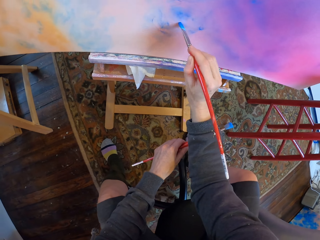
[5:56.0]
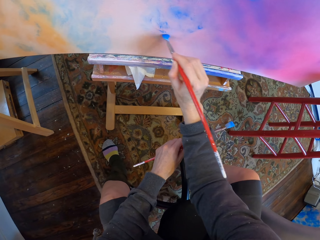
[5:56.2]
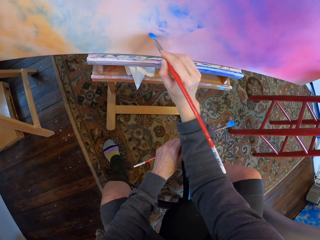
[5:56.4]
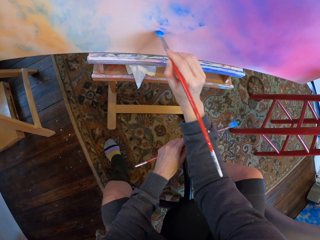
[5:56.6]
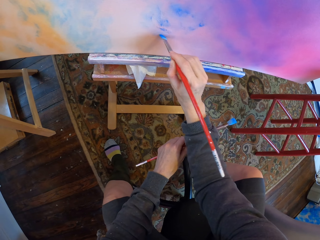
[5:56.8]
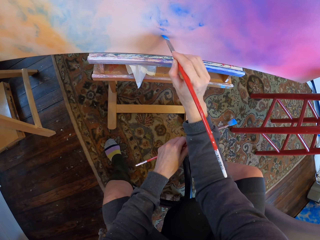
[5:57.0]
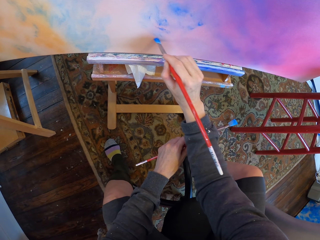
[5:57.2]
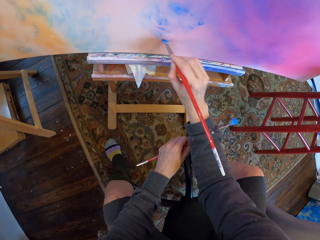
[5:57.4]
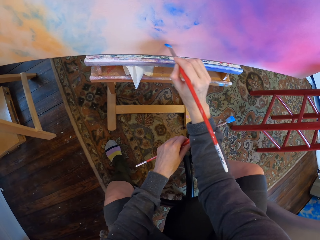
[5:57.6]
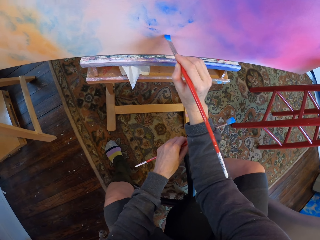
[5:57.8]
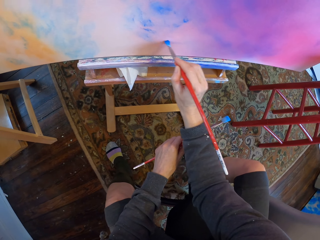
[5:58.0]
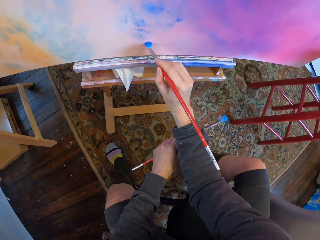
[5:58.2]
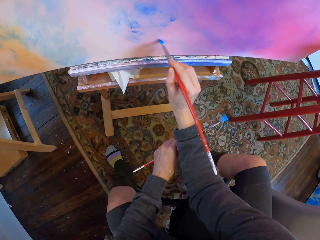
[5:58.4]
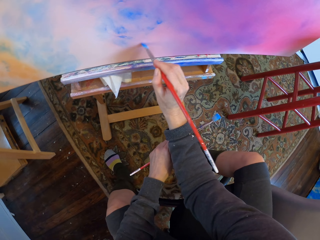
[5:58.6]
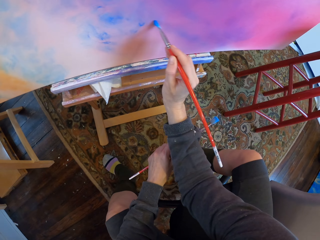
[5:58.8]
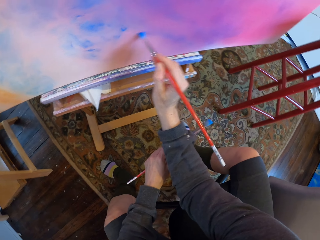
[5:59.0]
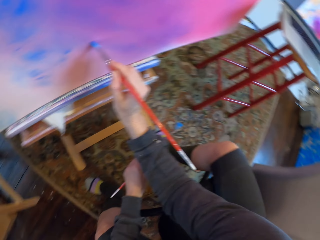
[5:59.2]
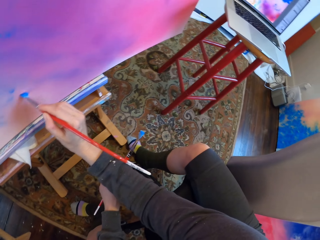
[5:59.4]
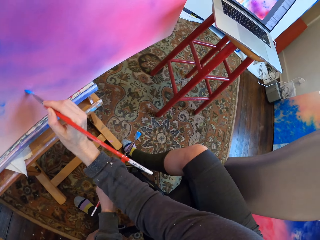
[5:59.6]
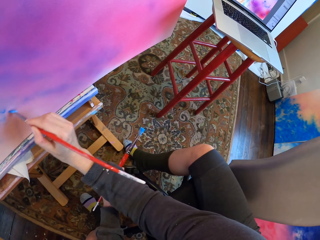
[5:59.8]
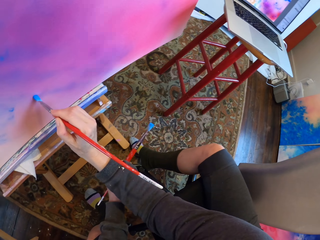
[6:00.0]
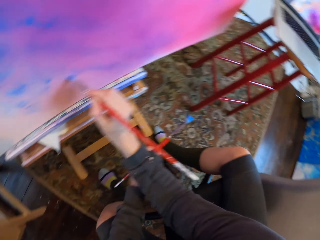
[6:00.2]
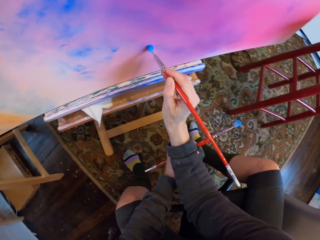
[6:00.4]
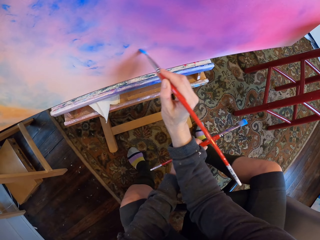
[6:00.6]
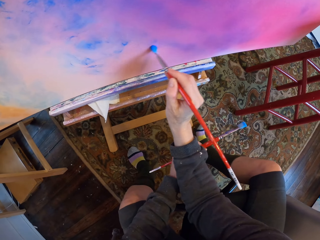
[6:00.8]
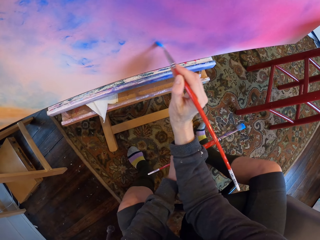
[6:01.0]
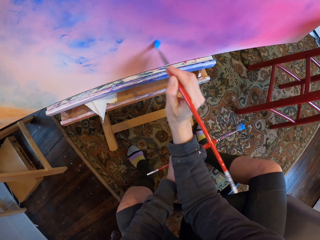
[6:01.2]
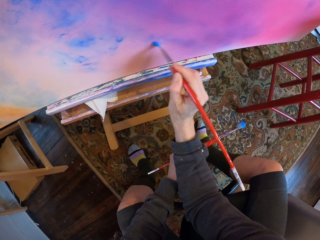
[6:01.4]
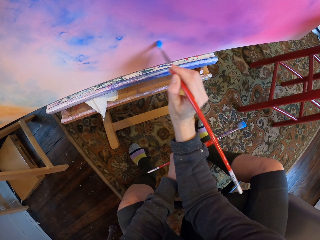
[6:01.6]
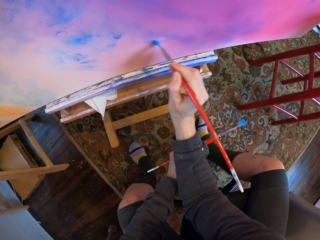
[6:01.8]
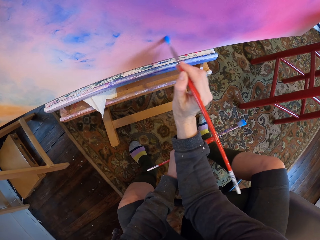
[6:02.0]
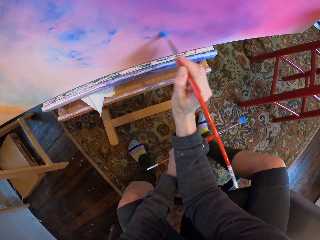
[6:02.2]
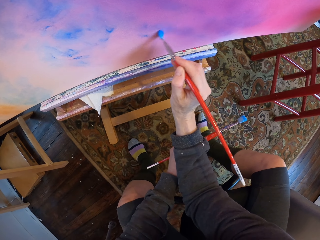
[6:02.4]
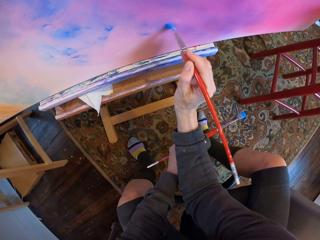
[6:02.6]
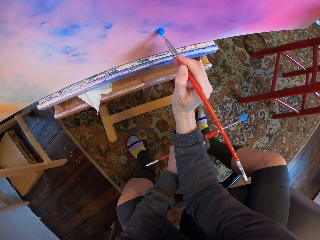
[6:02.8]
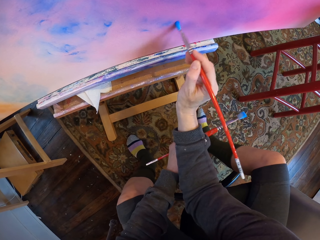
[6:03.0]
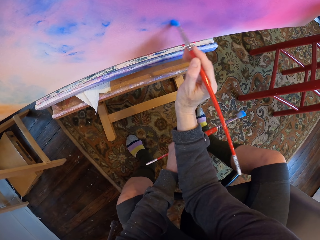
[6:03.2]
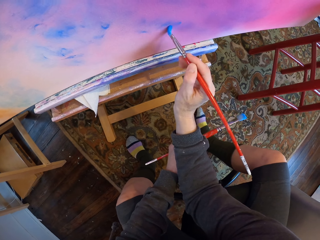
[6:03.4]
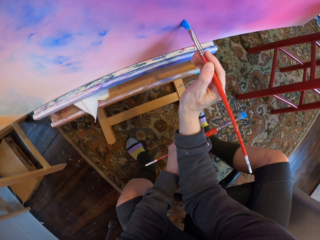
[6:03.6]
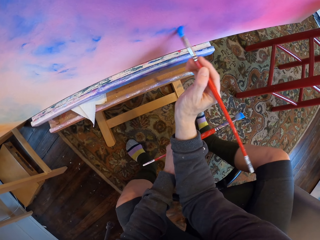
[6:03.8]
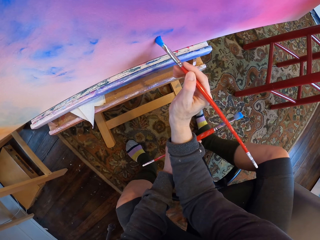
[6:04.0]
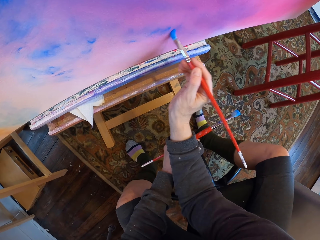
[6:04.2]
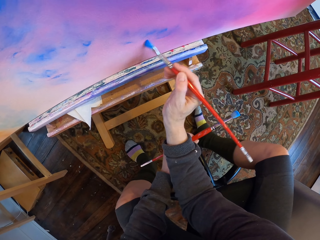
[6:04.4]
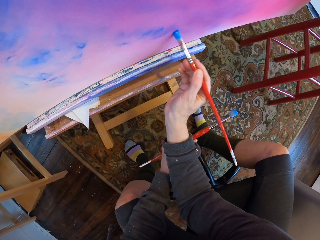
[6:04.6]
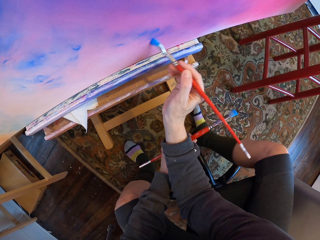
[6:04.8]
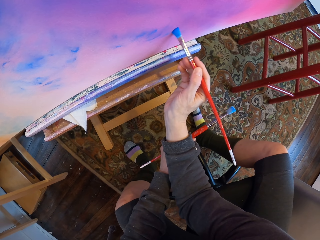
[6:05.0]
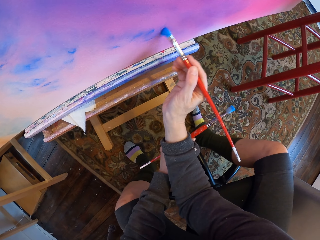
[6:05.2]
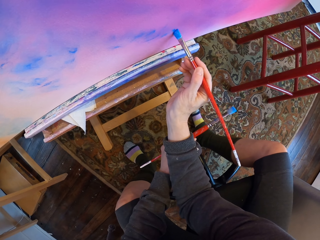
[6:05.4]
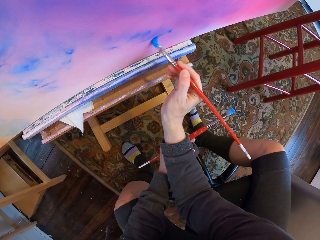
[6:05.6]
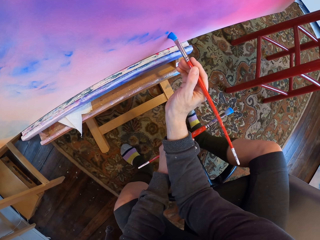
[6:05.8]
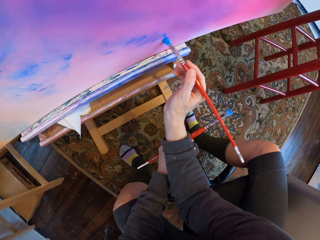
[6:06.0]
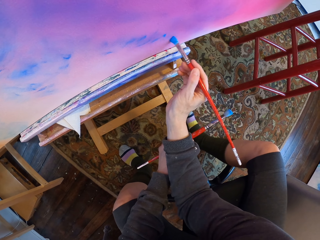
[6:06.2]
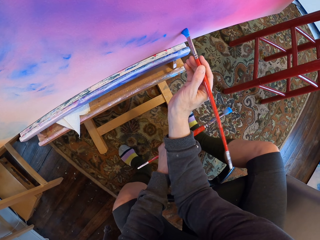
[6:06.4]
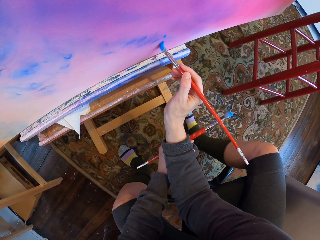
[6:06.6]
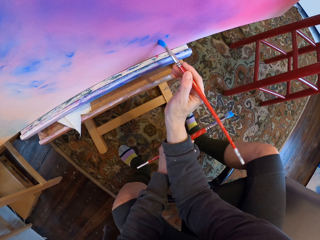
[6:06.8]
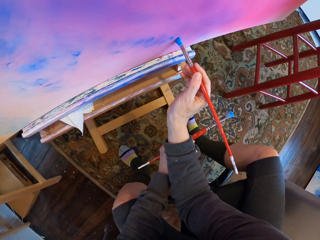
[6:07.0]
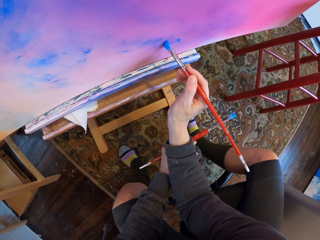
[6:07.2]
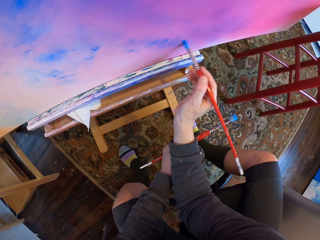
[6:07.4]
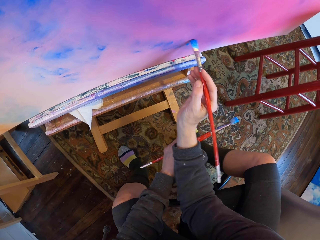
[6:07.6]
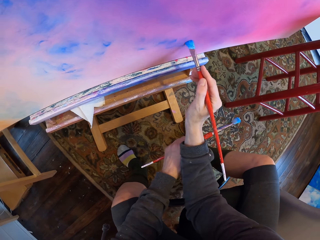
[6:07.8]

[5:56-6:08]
The camera wearer looks at the laptop. They paint.

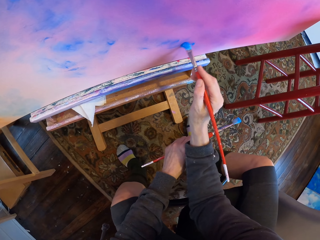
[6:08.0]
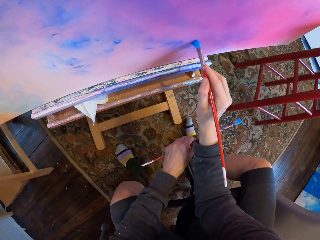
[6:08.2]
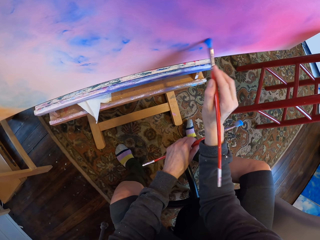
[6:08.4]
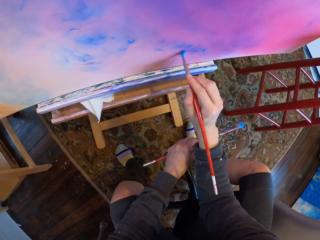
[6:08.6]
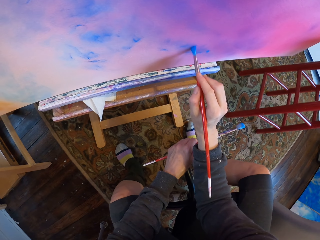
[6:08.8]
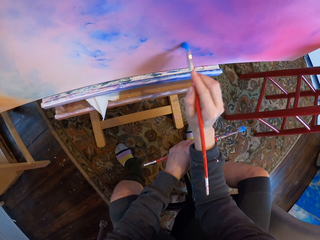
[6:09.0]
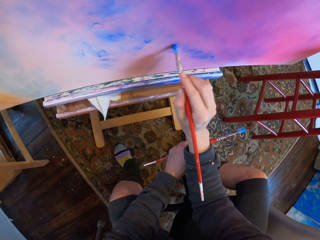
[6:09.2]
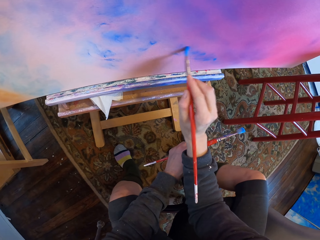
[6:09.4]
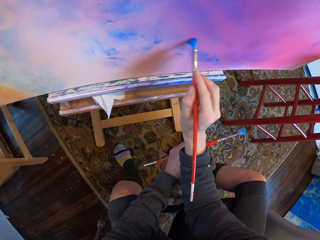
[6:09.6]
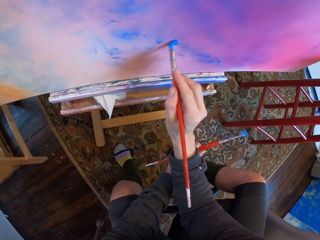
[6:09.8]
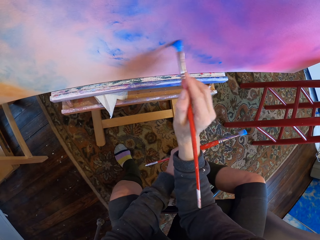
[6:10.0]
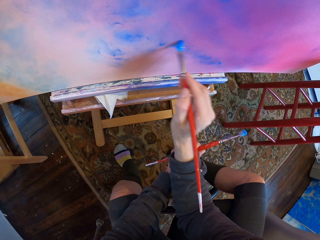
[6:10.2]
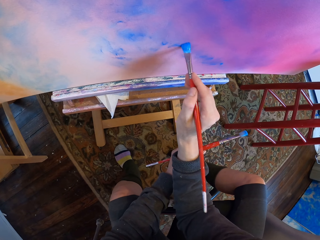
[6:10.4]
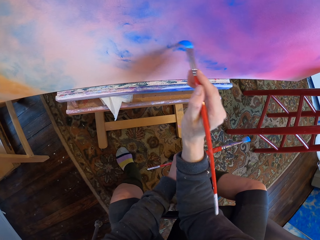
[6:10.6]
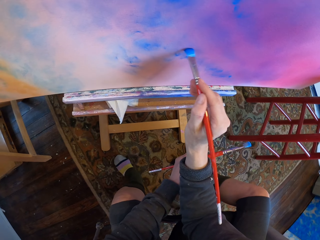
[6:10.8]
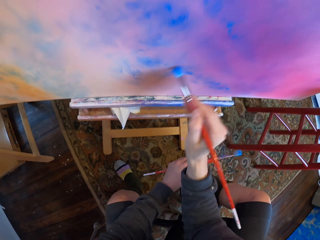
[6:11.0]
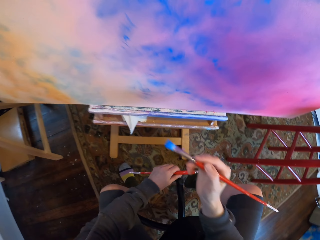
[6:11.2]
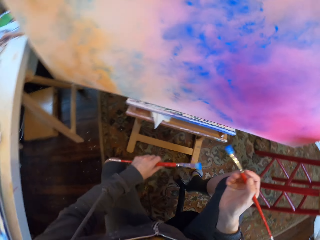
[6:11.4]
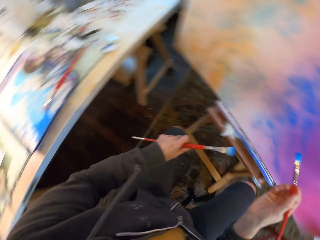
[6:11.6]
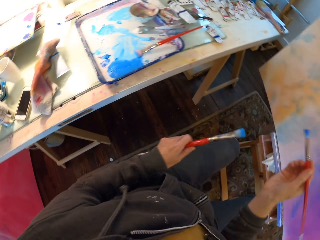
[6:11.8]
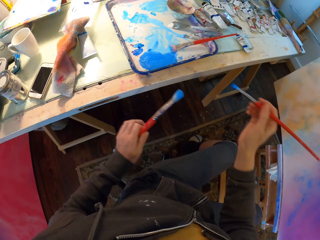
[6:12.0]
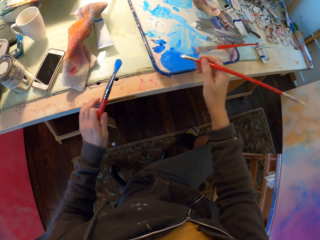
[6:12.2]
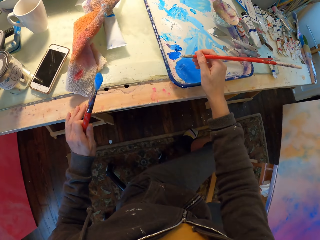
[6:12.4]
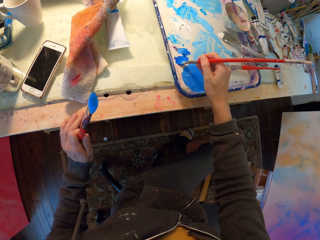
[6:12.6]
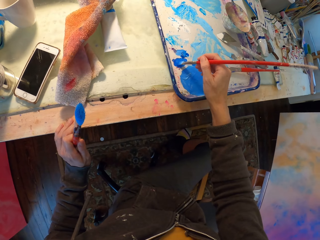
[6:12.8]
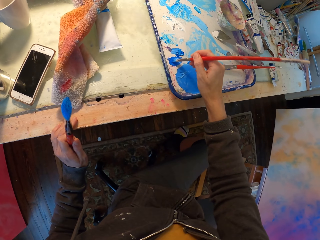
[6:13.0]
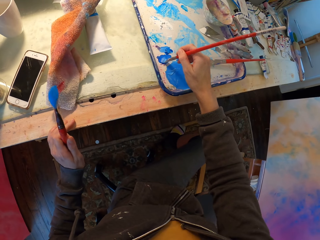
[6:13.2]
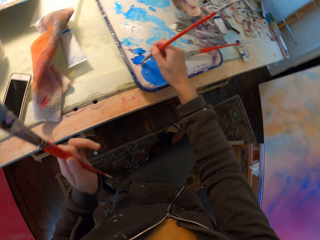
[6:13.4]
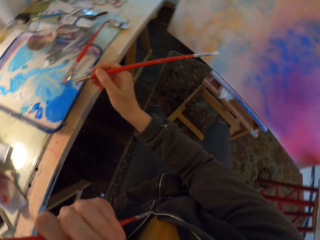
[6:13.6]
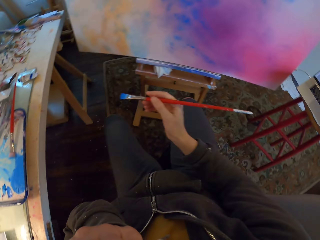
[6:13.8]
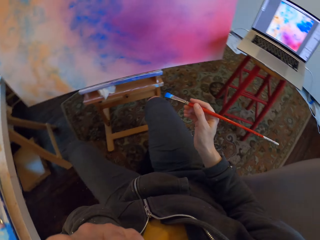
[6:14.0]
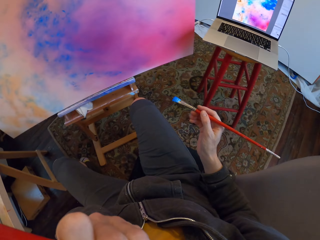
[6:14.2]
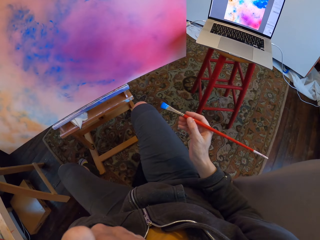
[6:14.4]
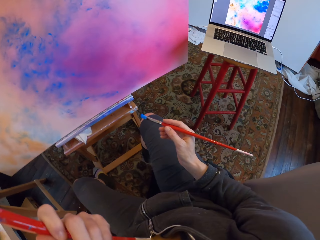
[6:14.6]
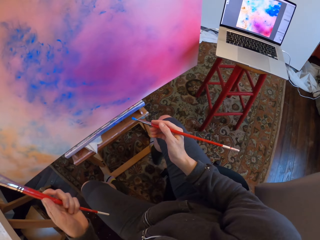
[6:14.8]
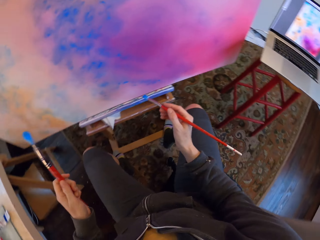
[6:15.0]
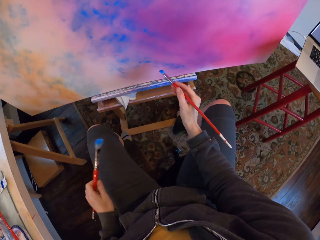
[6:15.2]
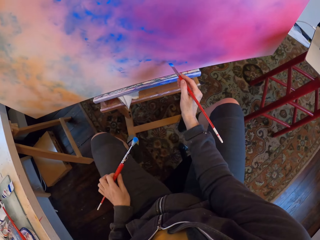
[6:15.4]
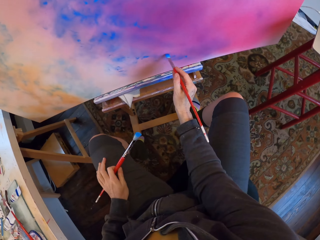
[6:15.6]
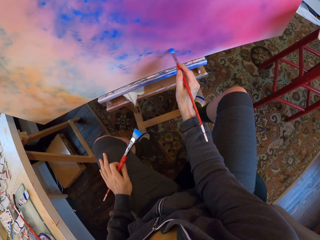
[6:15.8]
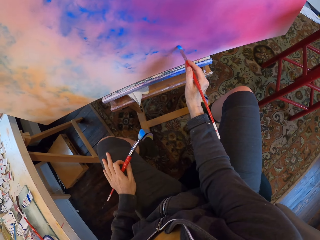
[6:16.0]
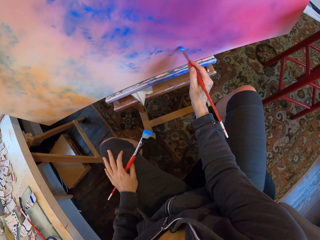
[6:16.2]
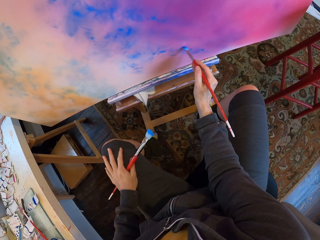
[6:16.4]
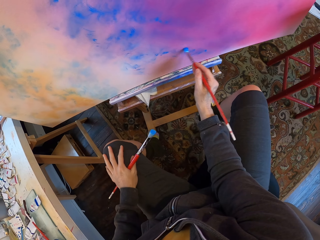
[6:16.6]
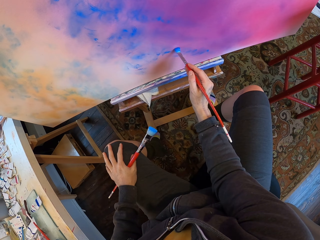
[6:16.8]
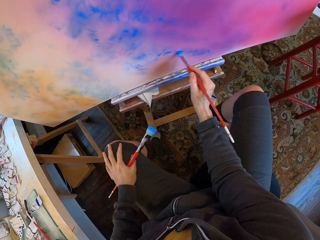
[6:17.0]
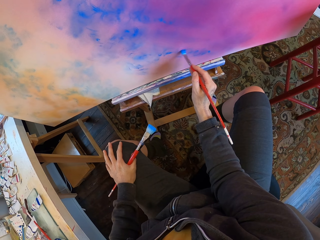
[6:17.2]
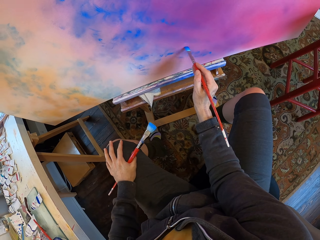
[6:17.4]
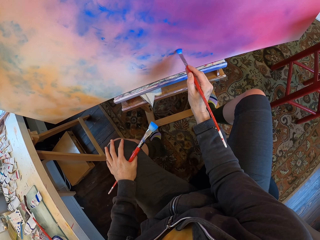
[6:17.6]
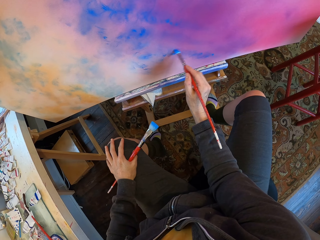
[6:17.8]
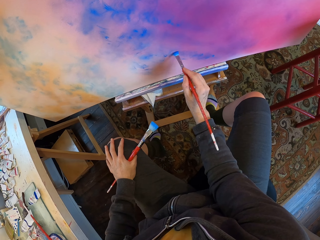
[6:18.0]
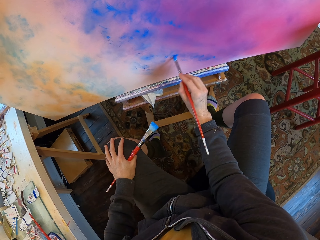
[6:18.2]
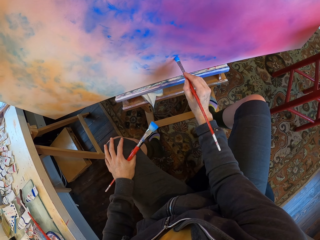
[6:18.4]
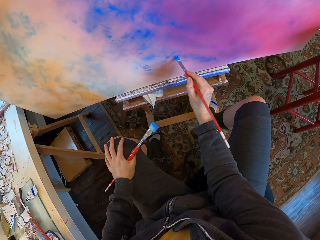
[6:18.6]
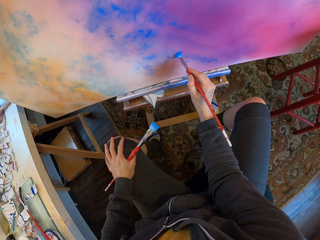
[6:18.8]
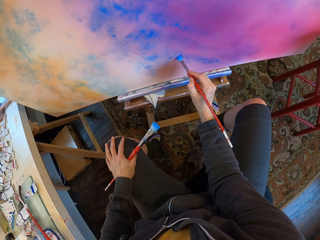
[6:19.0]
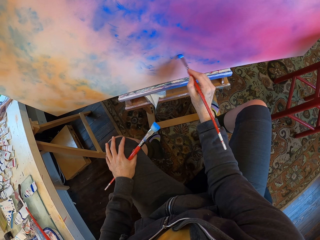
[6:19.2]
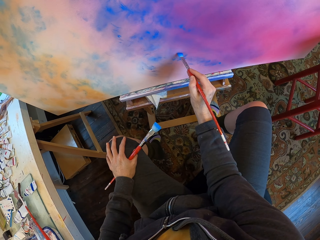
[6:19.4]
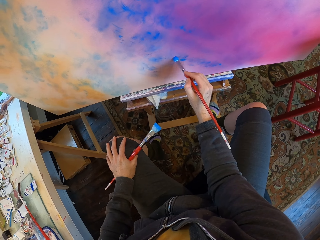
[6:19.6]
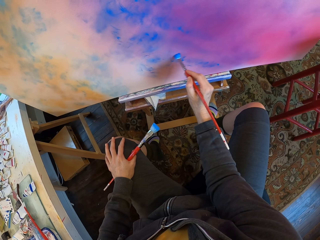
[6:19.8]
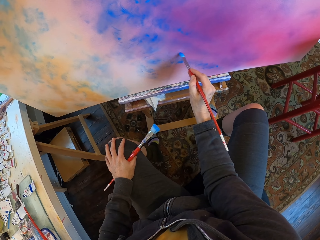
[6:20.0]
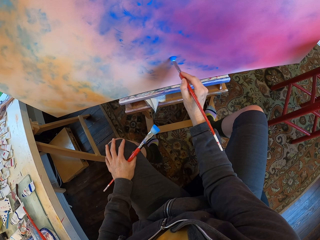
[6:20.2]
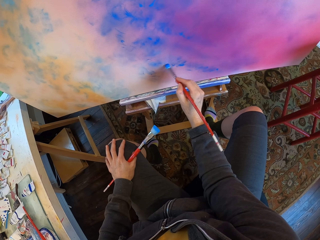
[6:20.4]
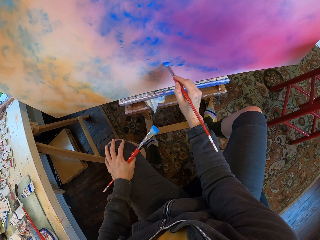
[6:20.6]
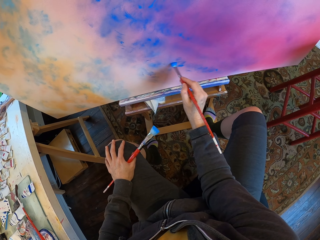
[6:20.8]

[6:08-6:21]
The camera wearer takes the paint with the brush. They paint the wall using the brush.
